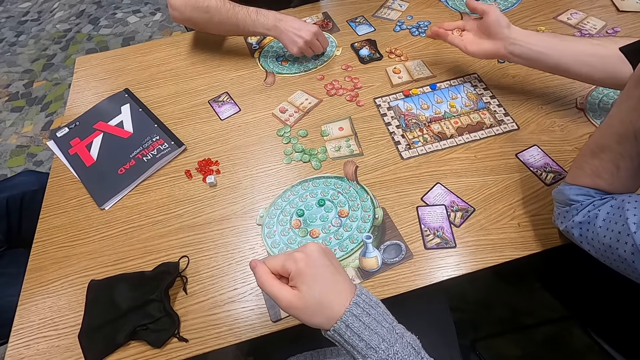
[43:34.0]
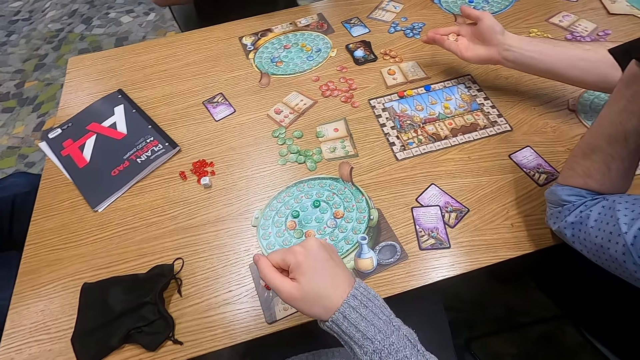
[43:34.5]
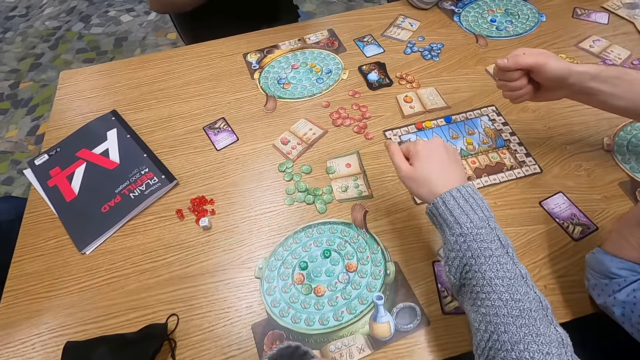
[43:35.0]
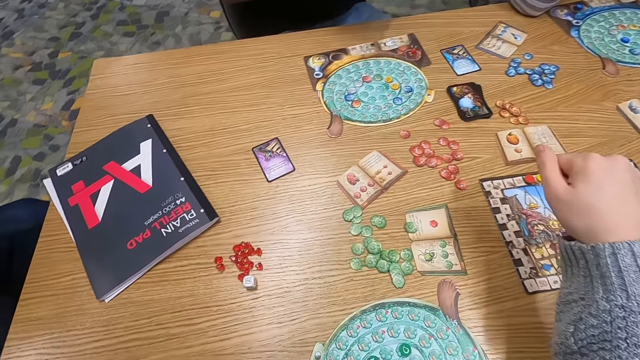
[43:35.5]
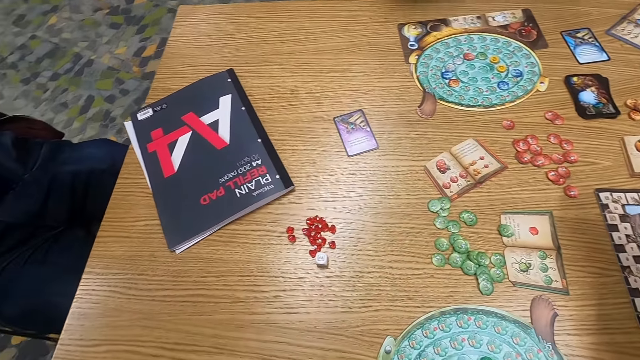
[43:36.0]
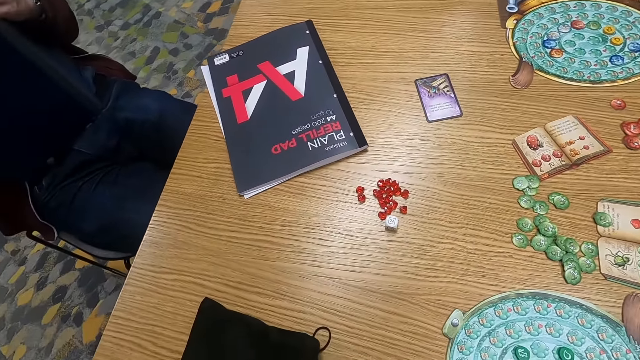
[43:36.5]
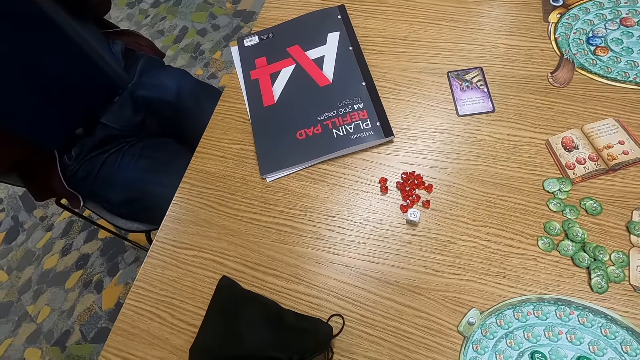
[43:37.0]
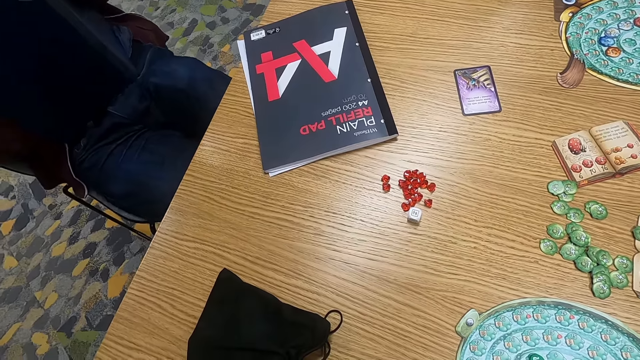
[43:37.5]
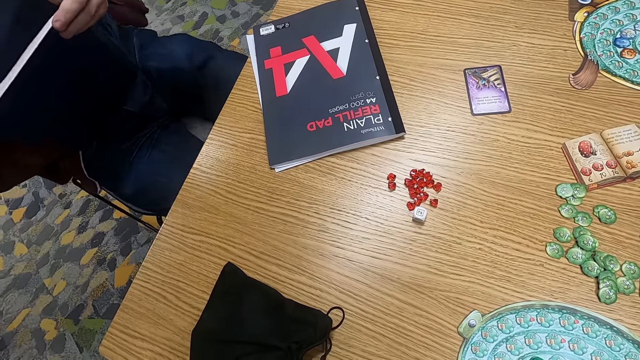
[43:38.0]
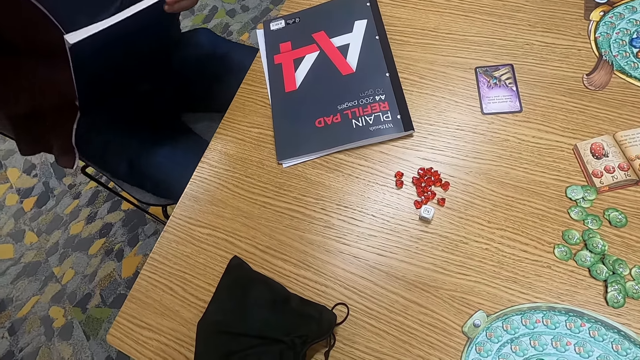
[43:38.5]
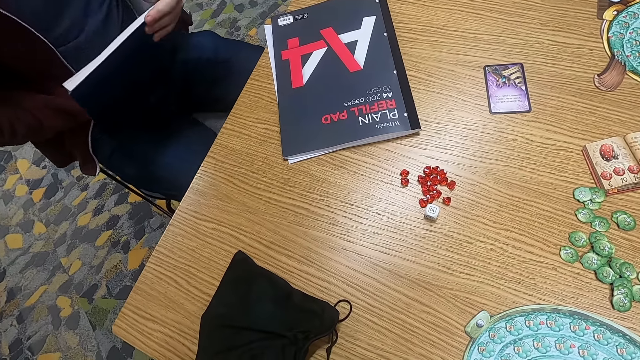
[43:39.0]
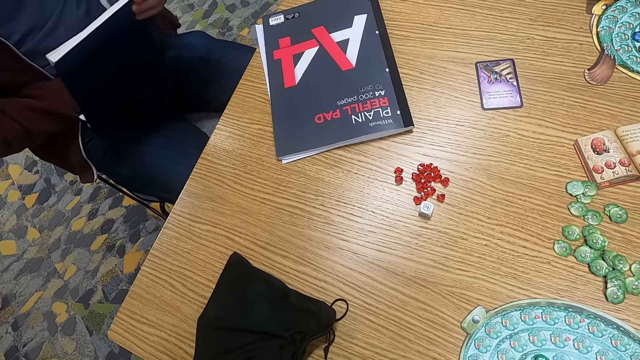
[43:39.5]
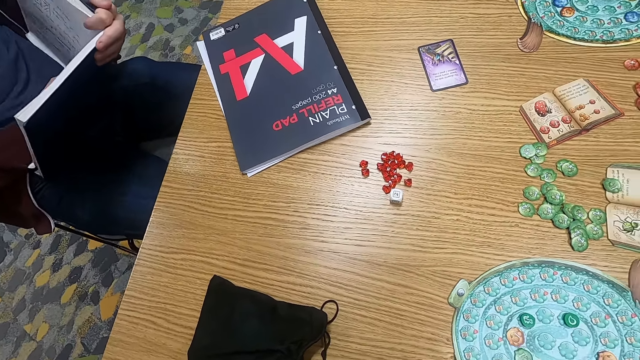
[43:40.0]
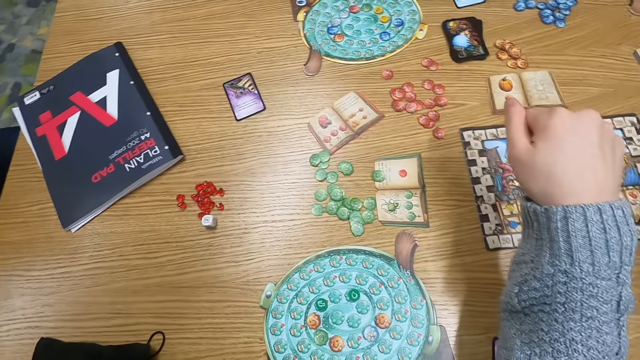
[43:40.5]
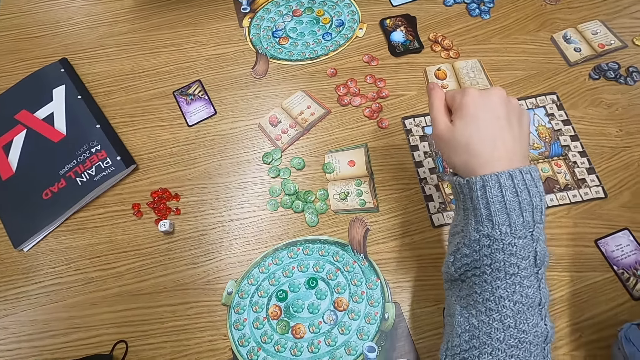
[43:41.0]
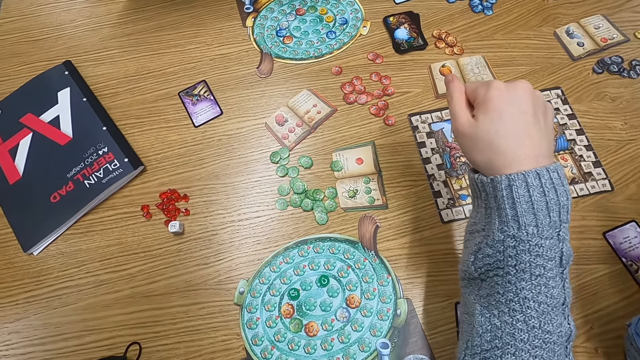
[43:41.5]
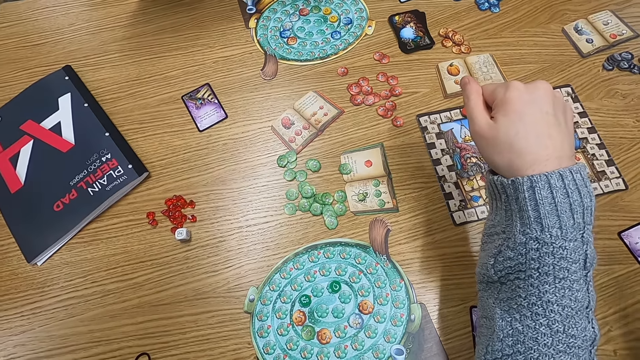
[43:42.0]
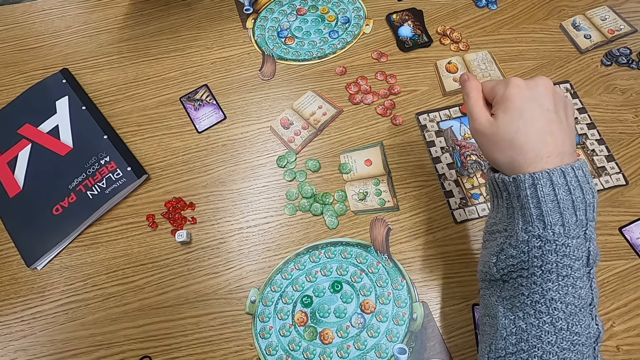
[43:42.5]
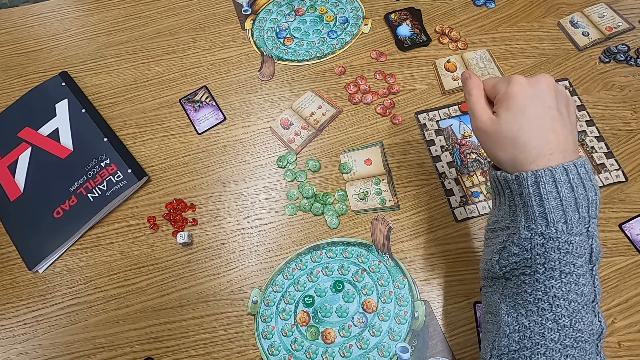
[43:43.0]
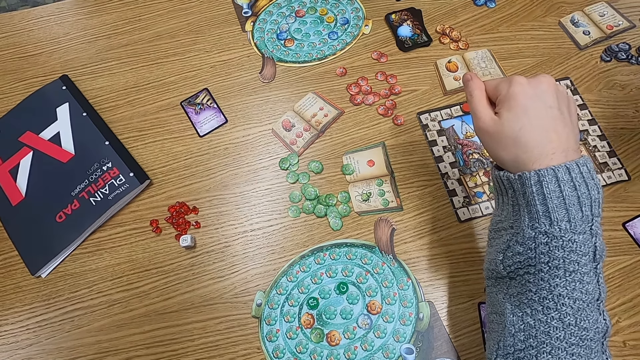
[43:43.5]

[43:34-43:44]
A man plays a game. A person places down a dice. The camera wearer stretches their hand. They look around. Another man holds a book. The camera wearer folds their hand.

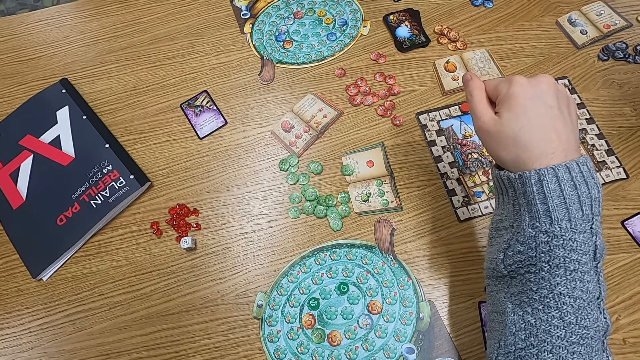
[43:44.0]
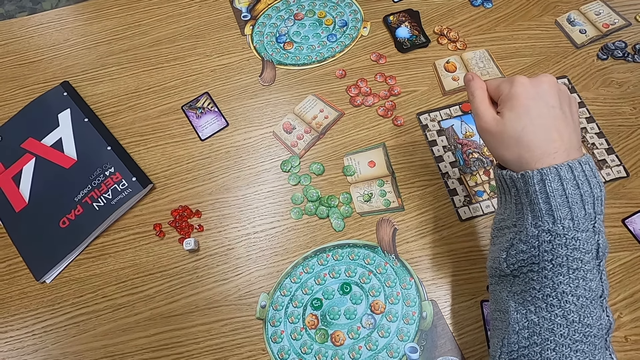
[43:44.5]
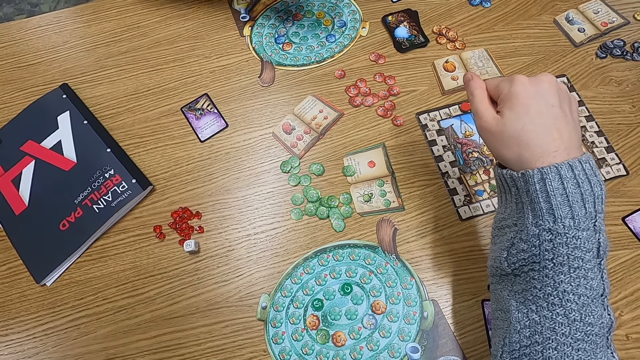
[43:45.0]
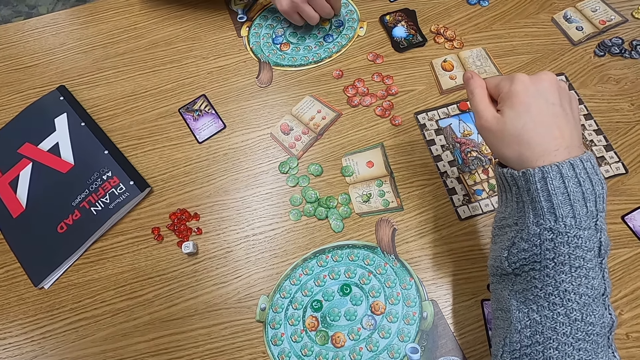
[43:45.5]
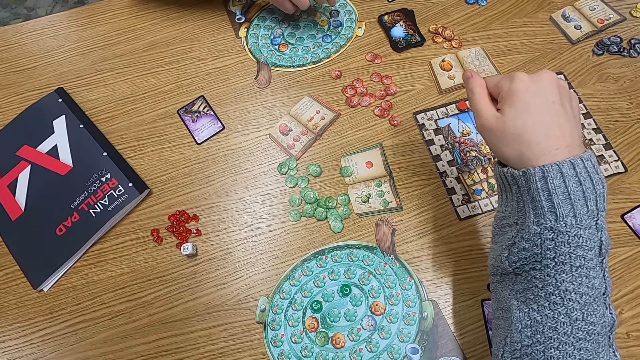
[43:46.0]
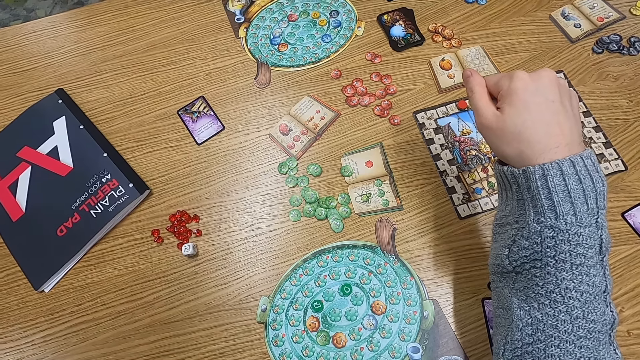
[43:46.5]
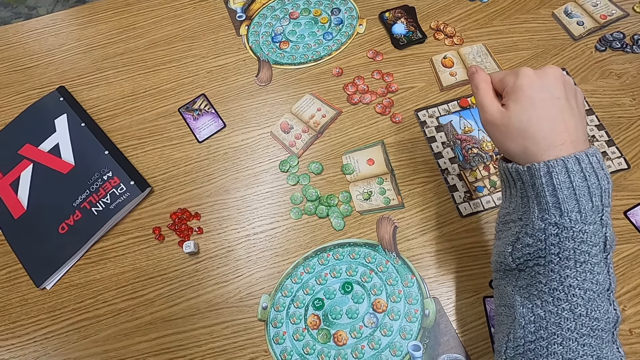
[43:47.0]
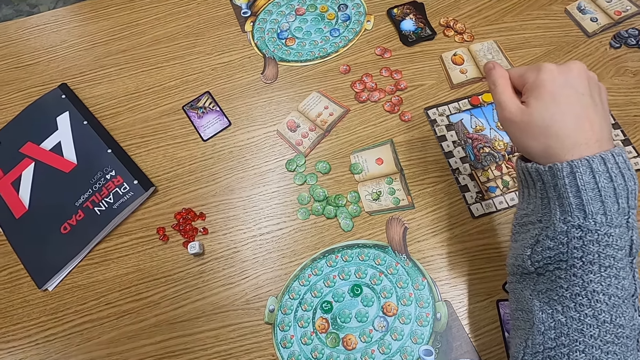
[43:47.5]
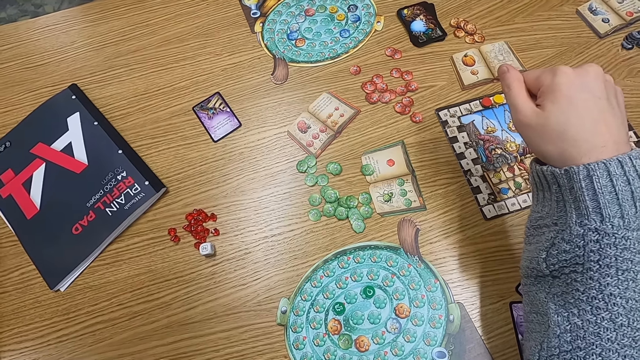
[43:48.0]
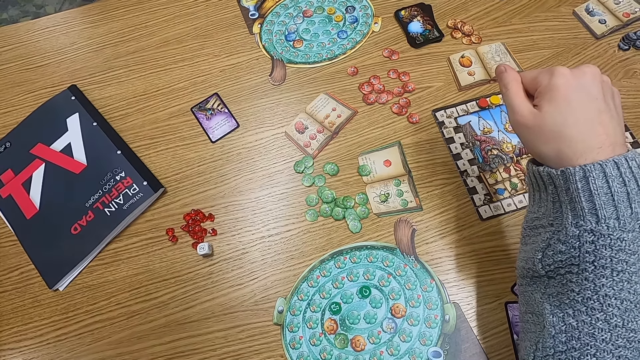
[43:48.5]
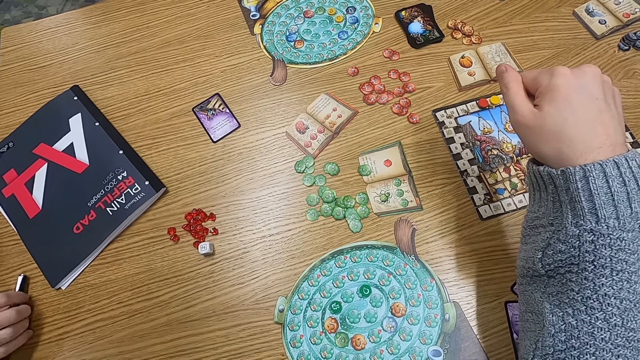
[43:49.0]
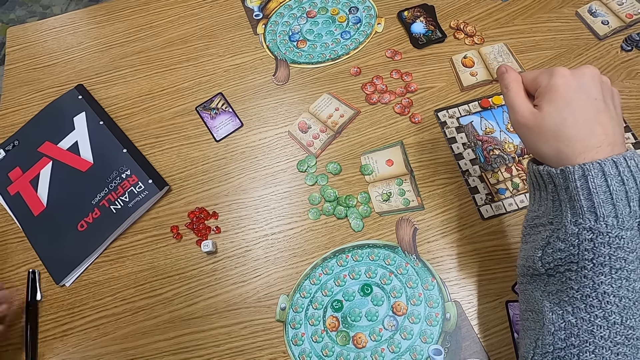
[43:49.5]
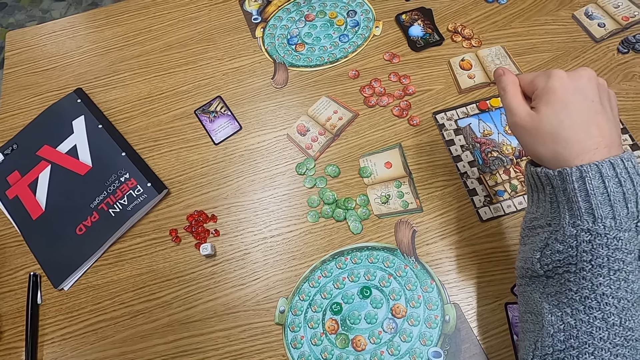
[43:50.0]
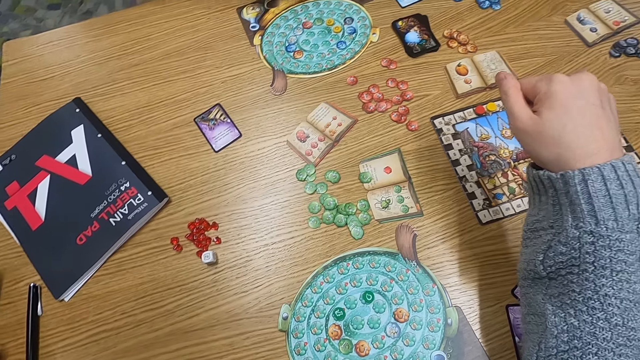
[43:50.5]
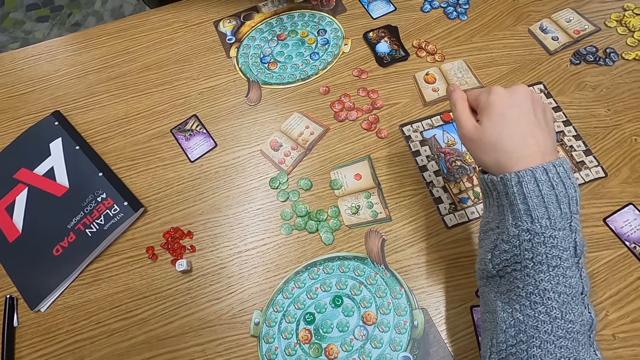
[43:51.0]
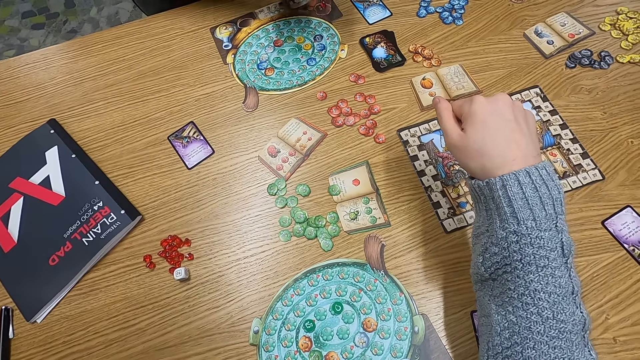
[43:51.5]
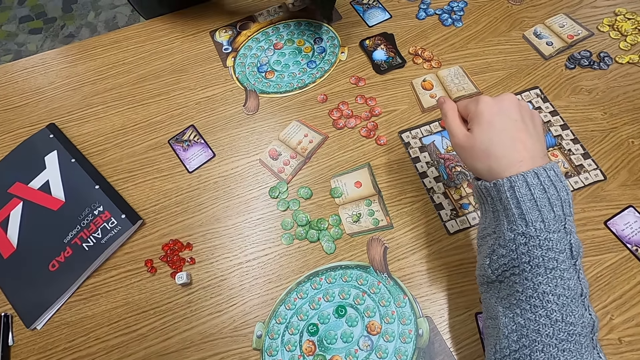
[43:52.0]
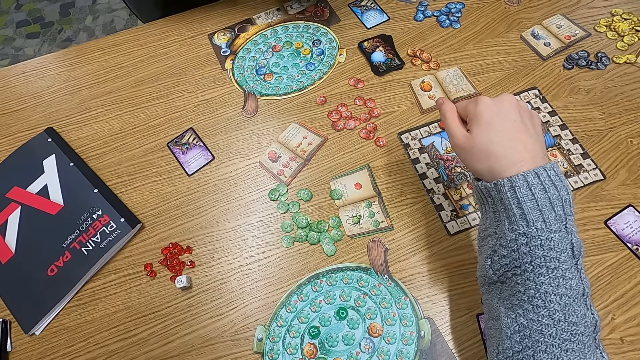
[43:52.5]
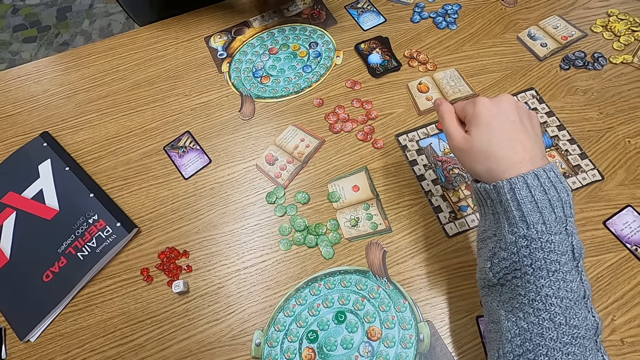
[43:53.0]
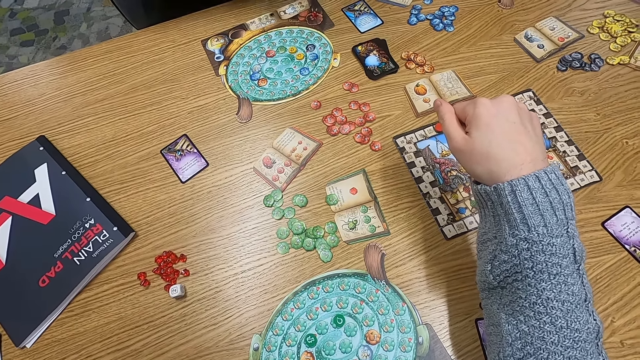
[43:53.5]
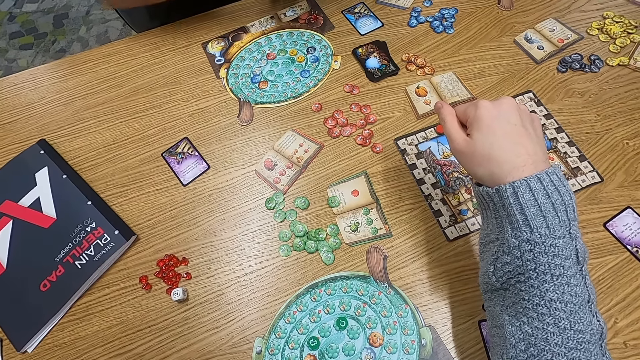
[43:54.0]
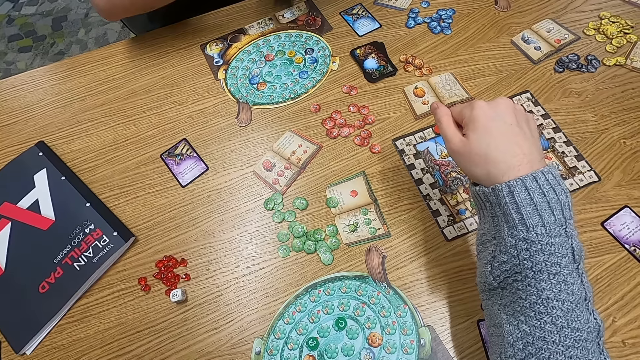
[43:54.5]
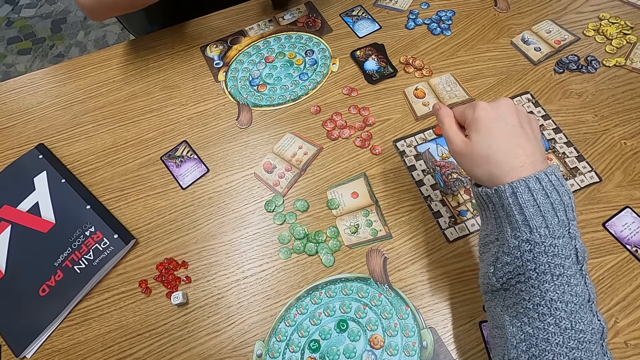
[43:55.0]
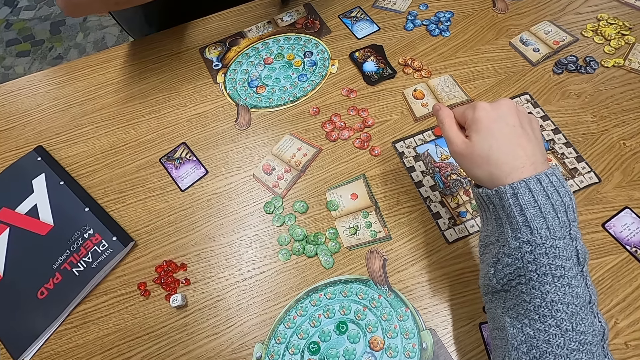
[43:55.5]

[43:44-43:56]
A man plays a game. A person places down a dice. Another man places a pen on the table. The first man picks something from the bag.
